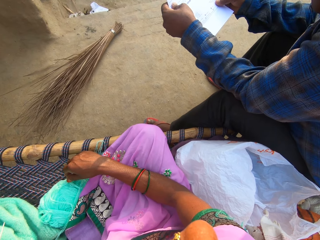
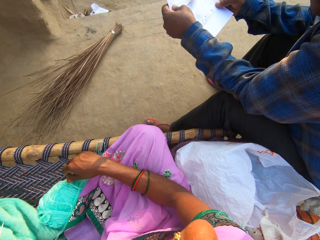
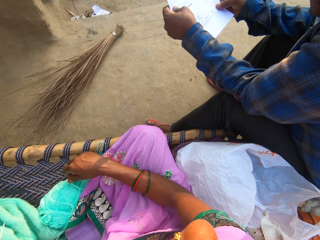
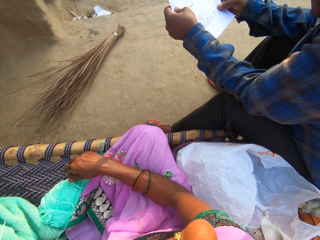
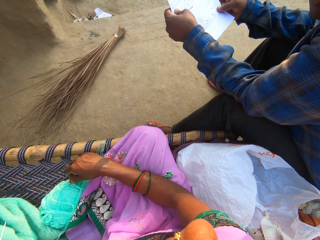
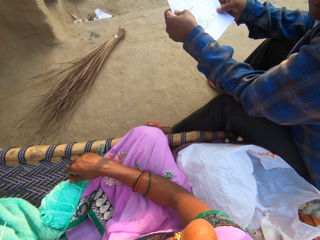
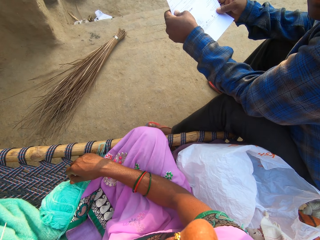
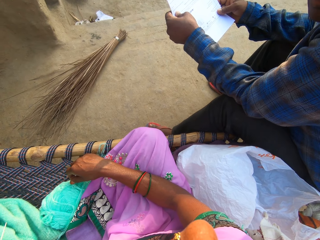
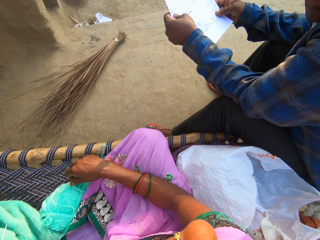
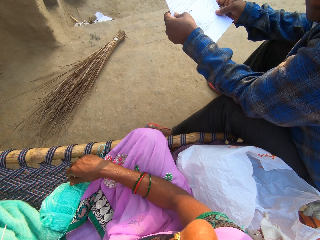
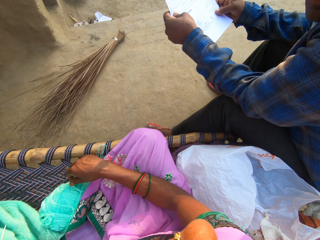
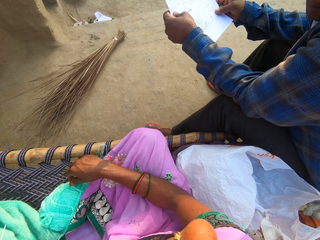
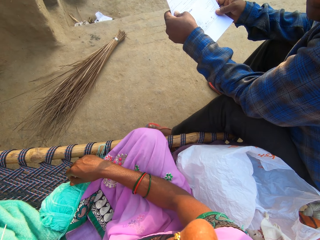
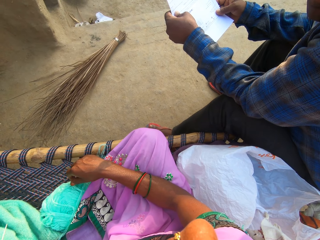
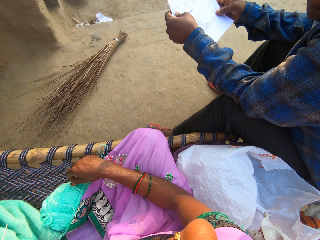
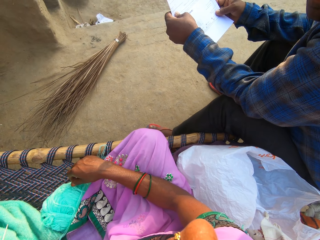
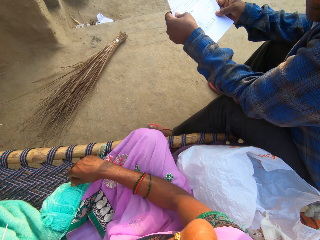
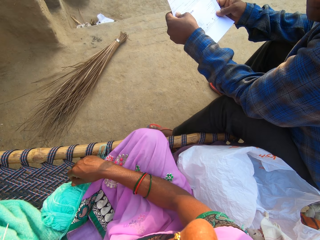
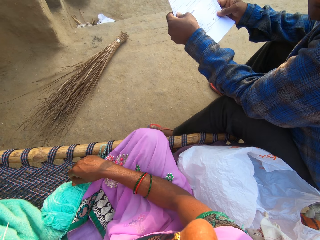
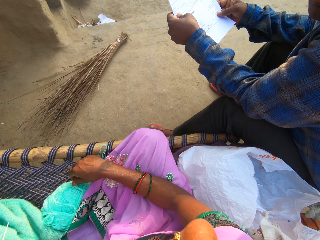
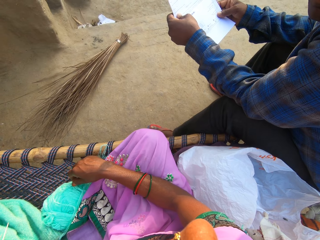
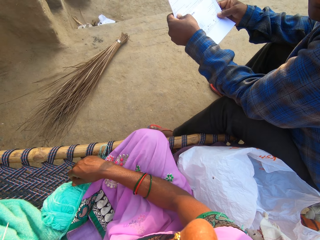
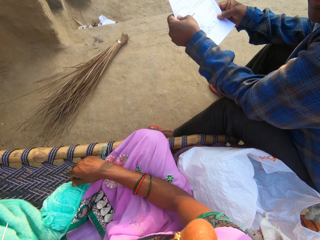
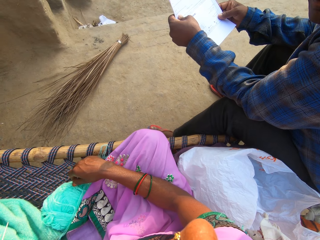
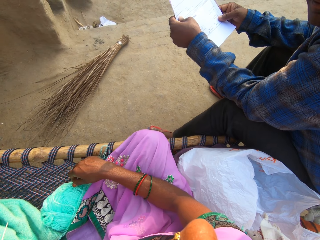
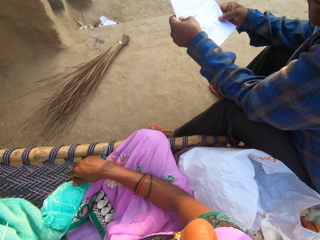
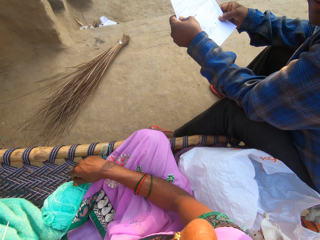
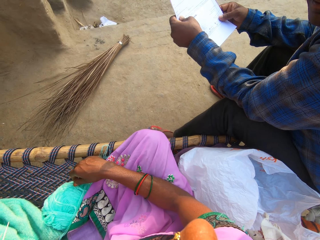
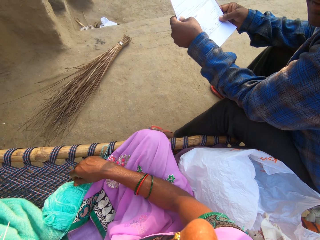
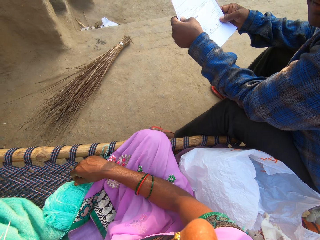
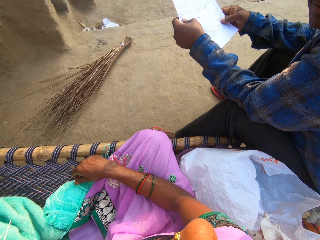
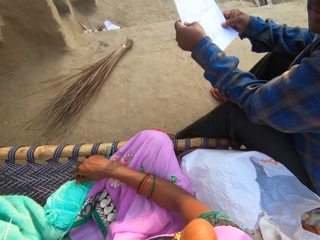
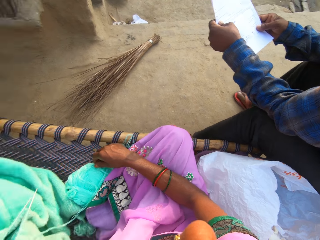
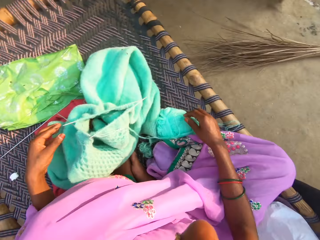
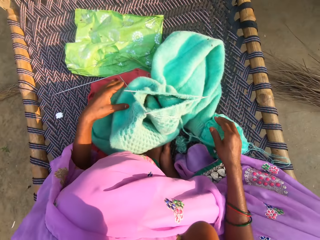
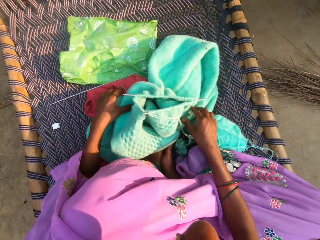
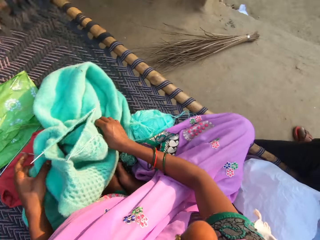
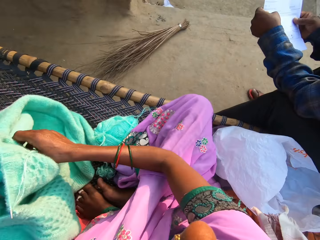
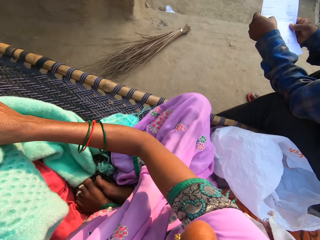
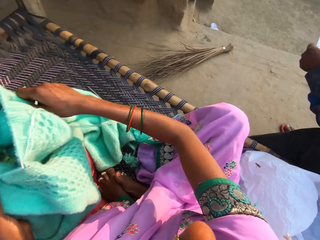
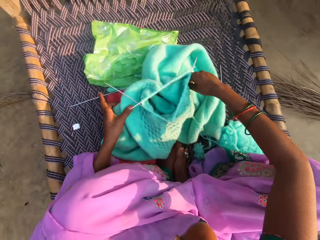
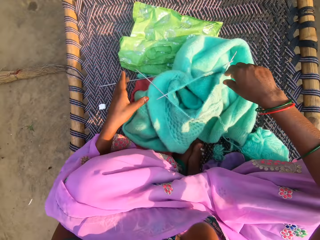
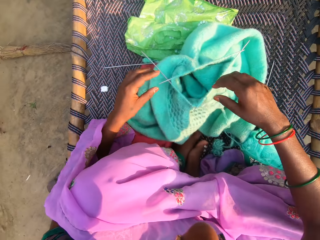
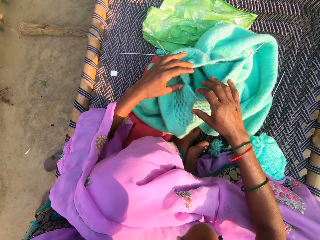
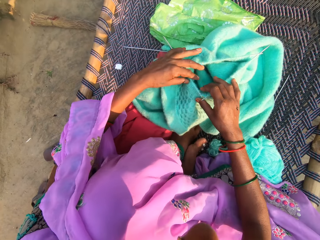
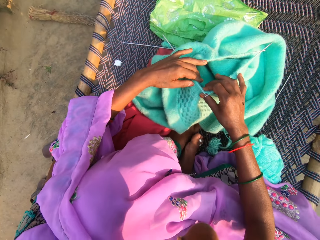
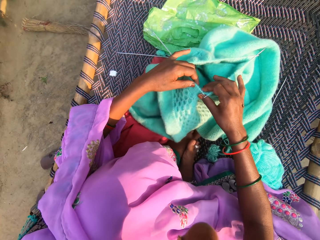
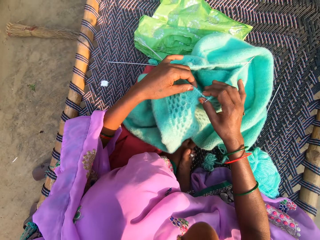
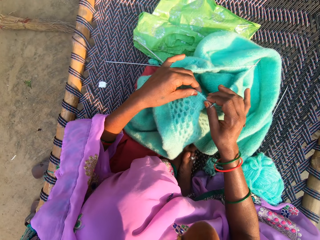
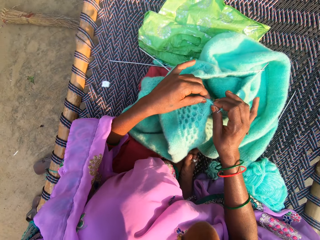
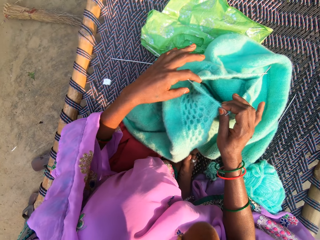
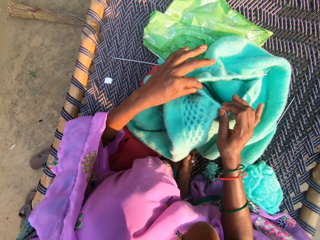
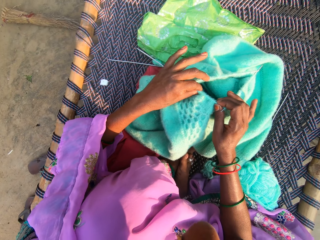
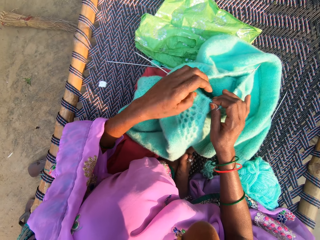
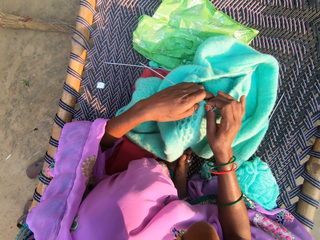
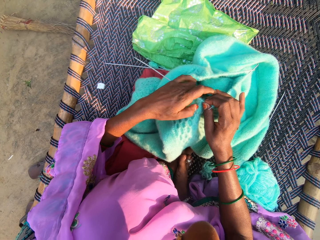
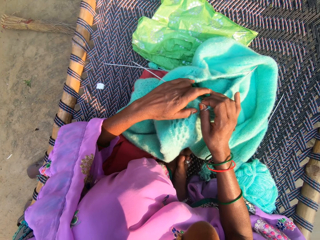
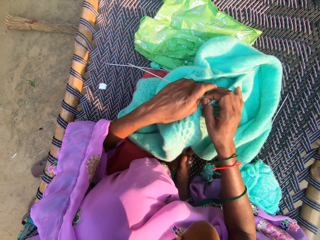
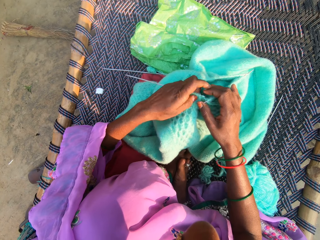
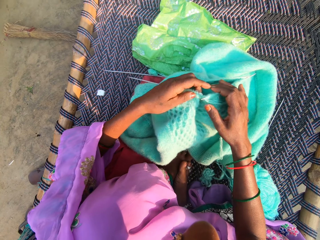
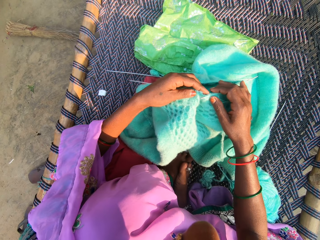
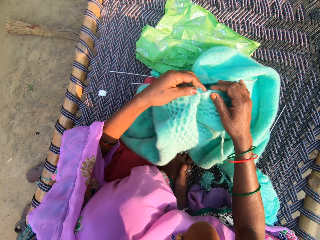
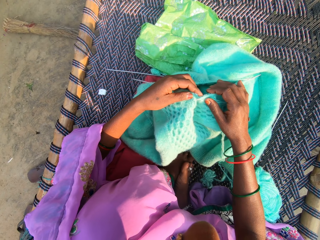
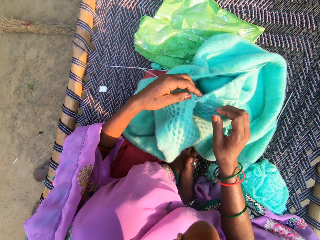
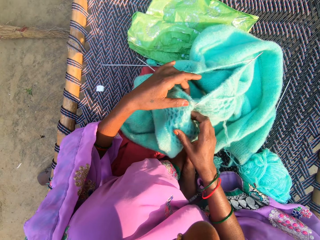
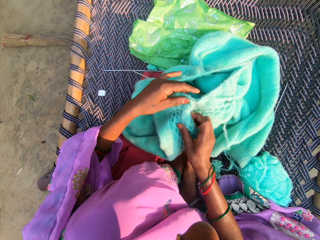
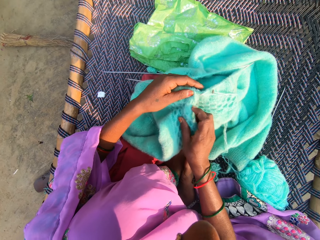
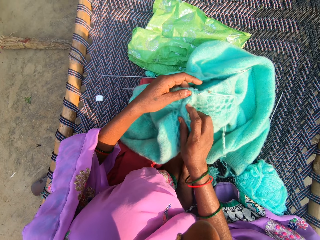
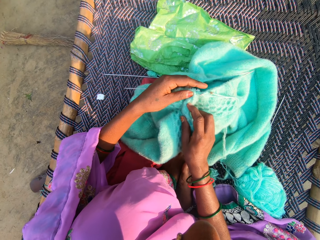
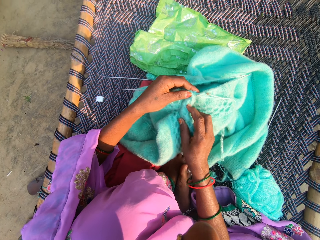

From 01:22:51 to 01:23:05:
The camera wearer adjusts the cloth they are knitting. They adjust the needles.

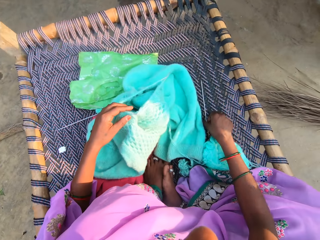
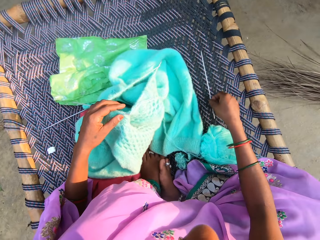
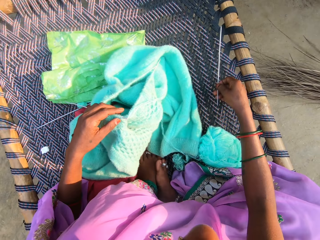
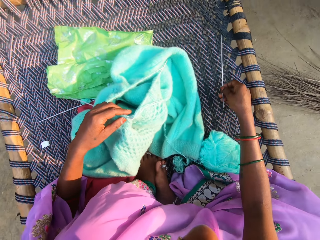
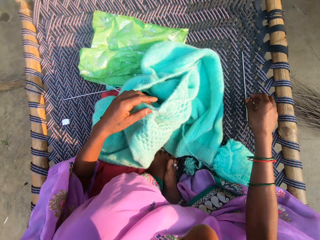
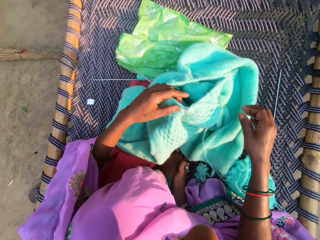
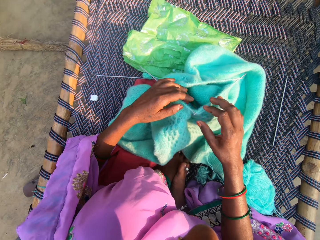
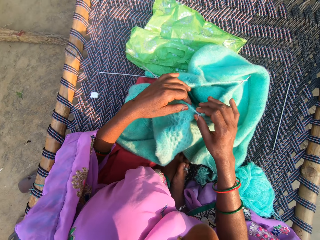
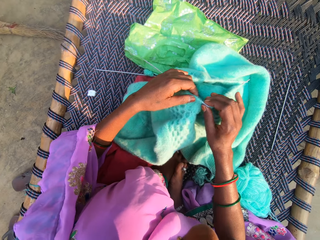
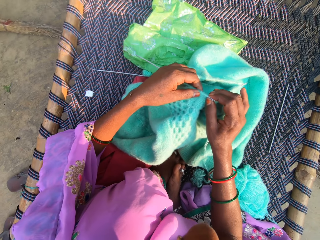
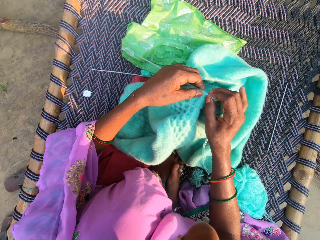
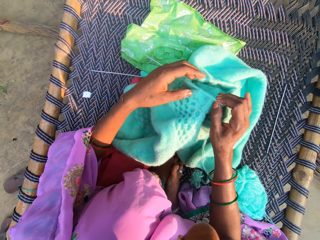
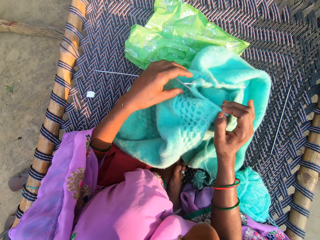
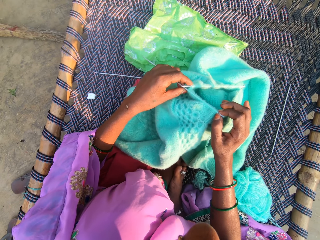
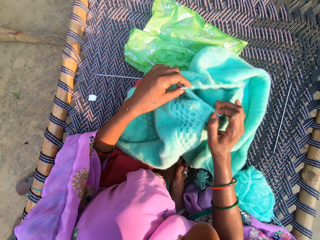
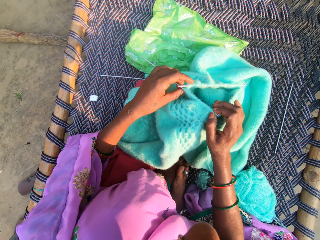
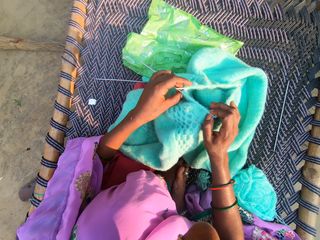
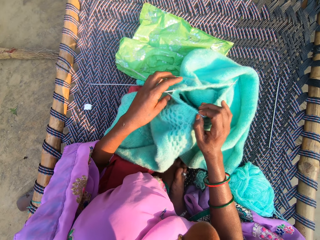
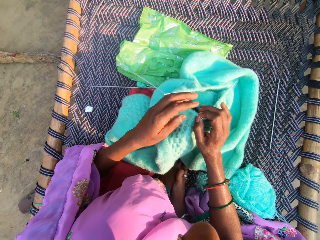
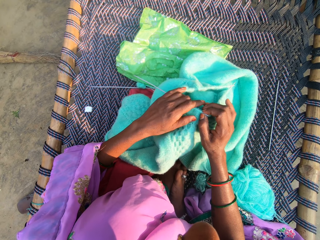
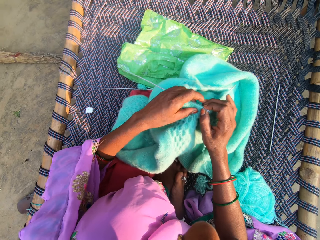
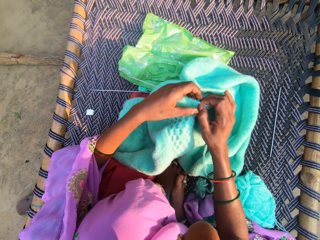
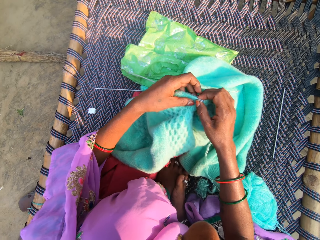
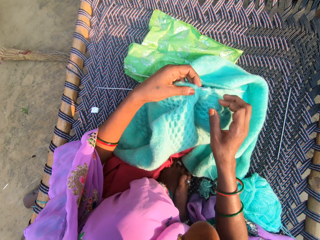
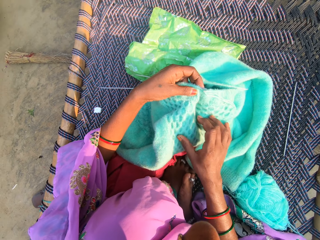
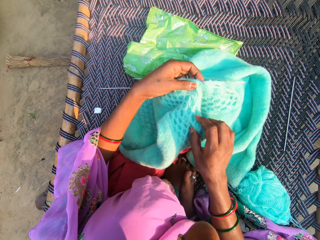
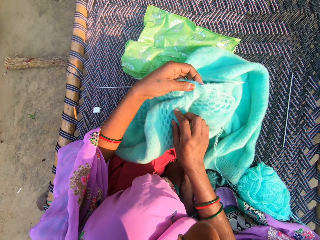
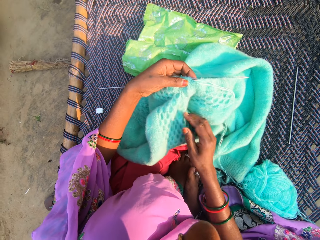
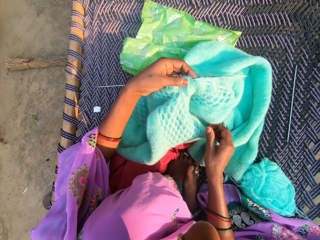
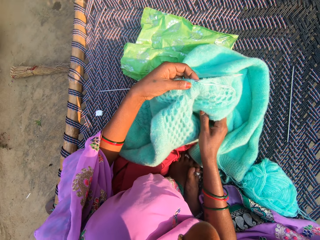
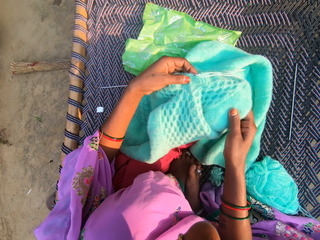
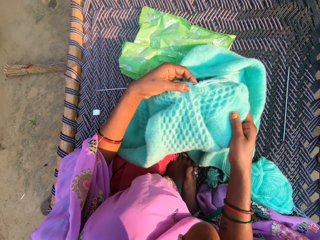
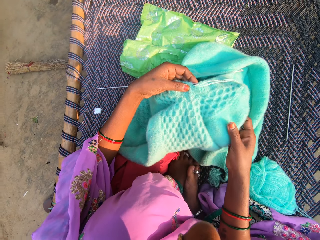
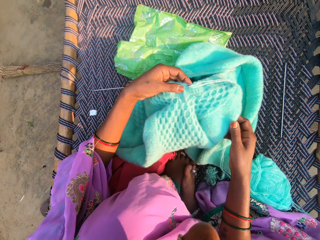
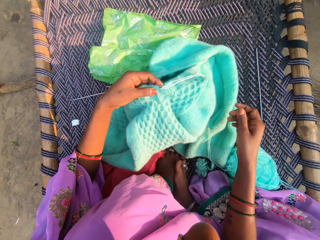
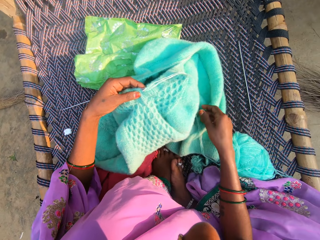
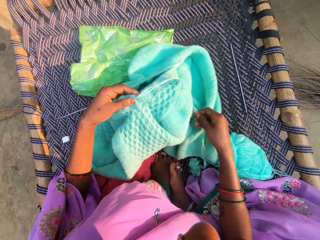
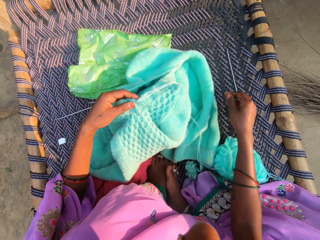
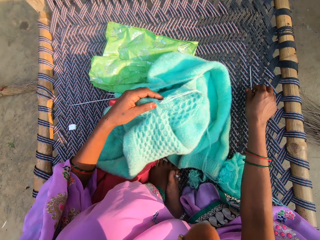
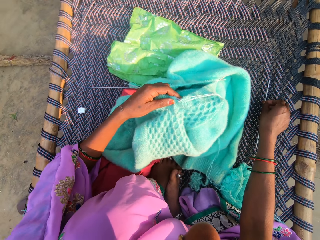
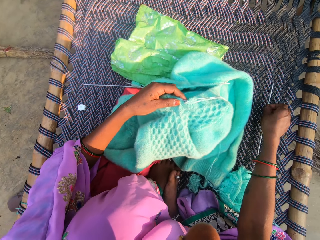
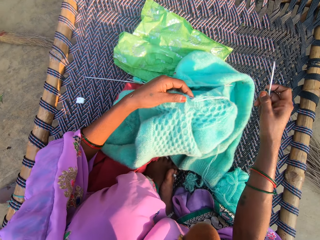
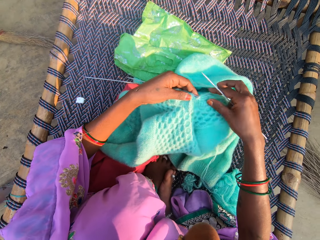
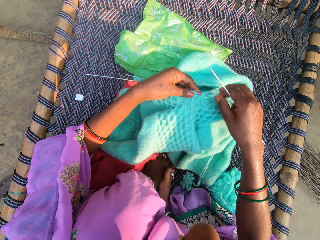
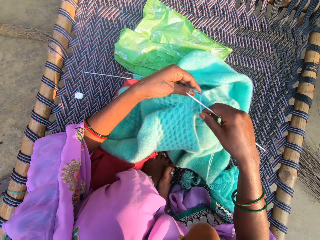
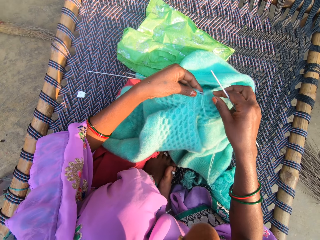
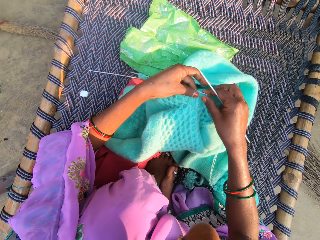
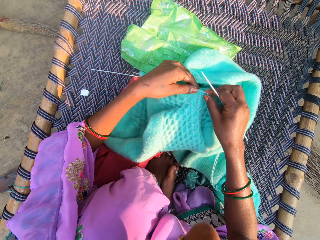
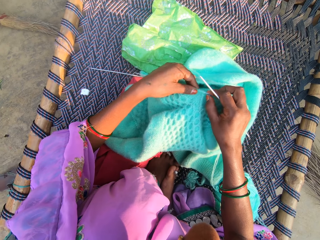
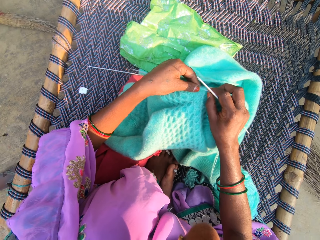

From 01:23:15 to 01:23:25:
The camera wearer picks up the double sided needle. They move a crochet hook on the bed. They put the double sided needle down. They adjust the needle. They adjust the cloth. They pick up the double sided needle on the bed.
